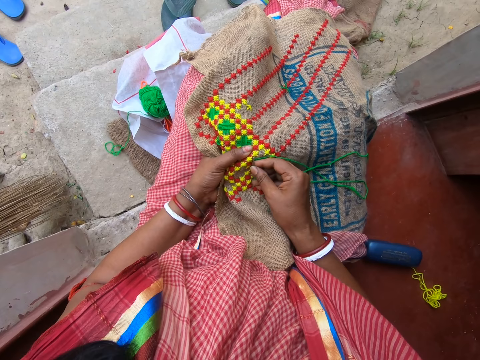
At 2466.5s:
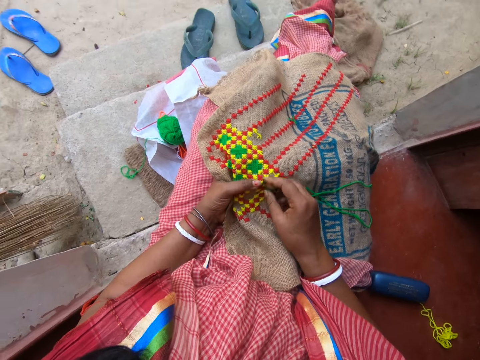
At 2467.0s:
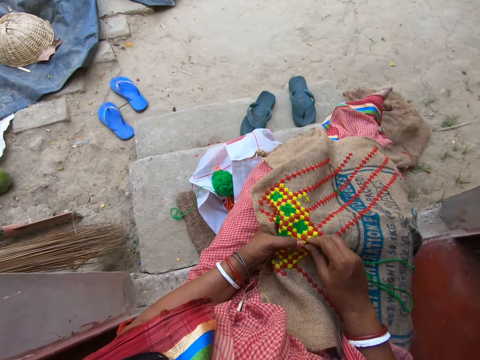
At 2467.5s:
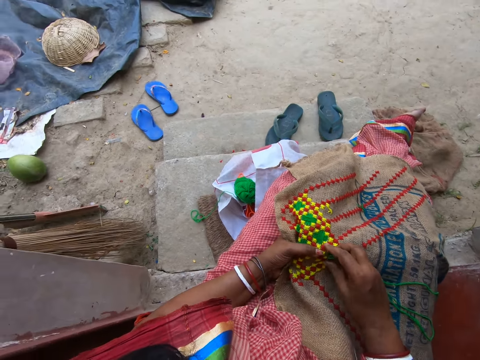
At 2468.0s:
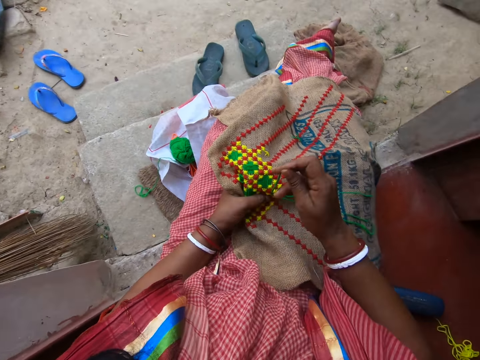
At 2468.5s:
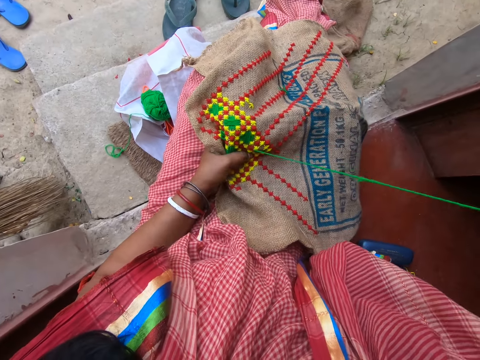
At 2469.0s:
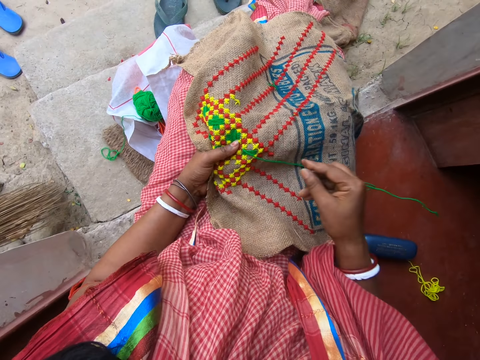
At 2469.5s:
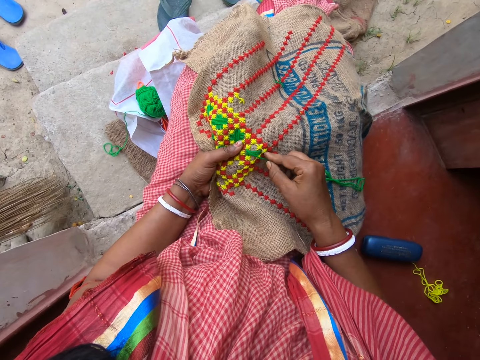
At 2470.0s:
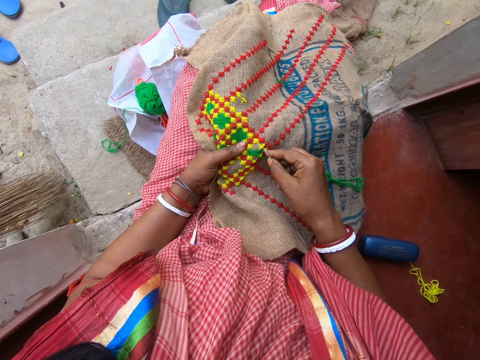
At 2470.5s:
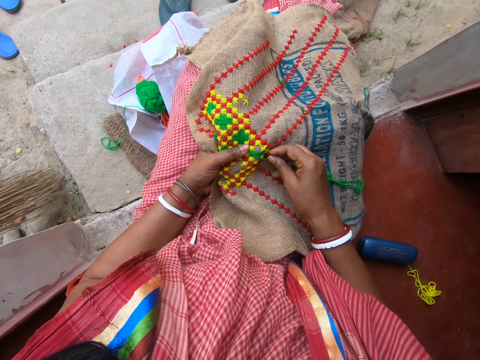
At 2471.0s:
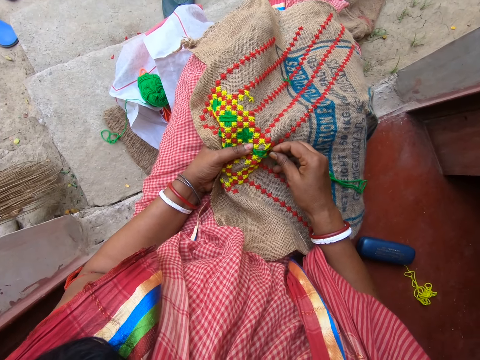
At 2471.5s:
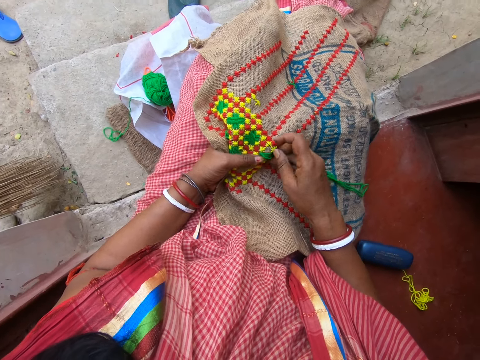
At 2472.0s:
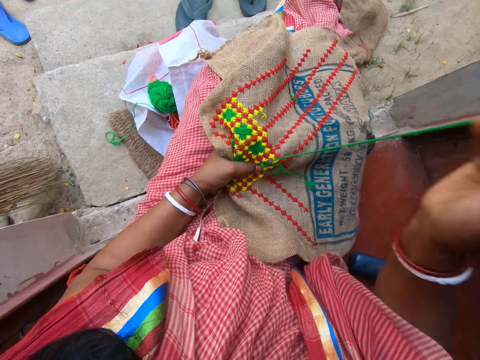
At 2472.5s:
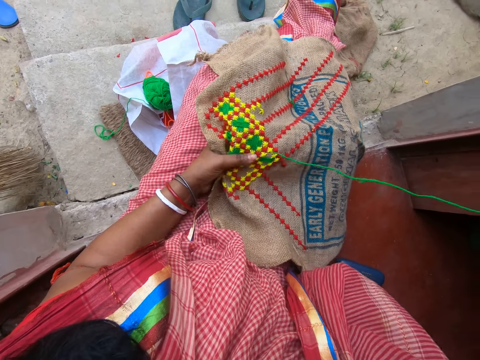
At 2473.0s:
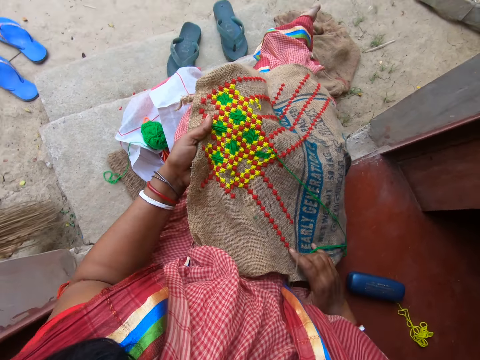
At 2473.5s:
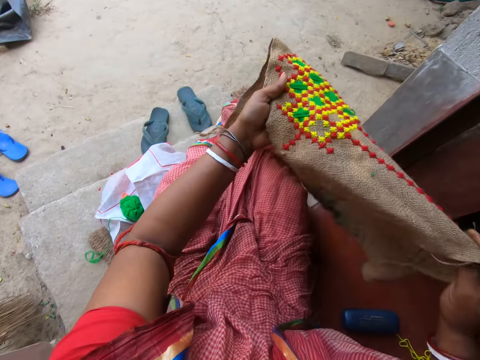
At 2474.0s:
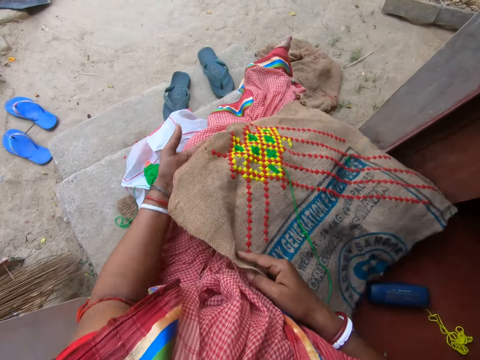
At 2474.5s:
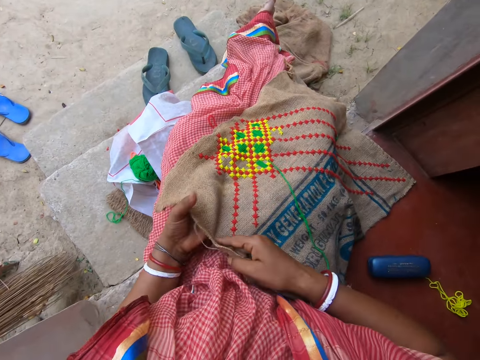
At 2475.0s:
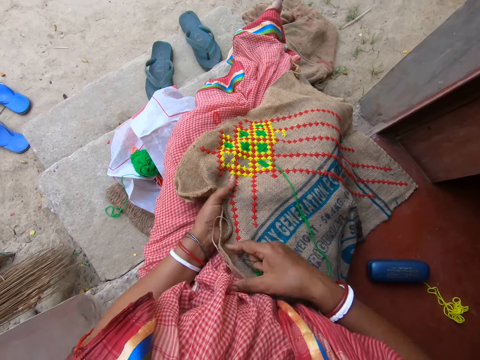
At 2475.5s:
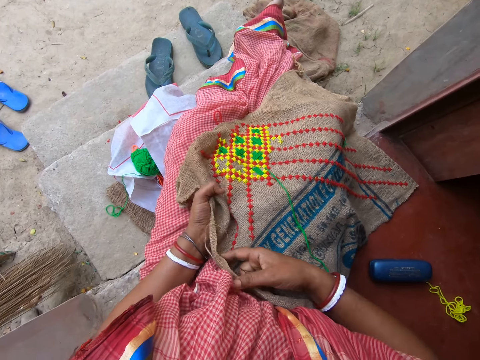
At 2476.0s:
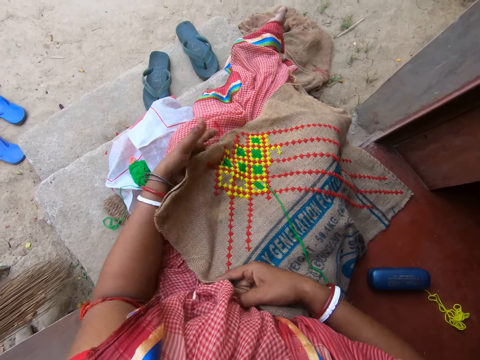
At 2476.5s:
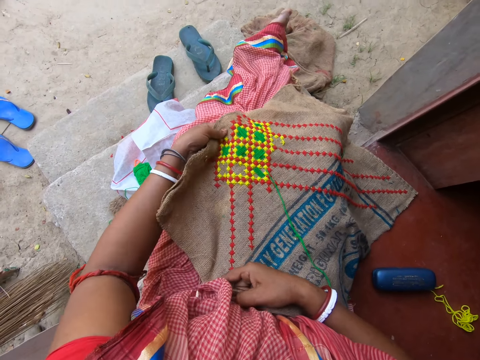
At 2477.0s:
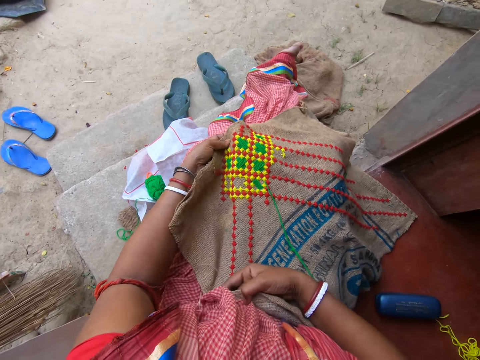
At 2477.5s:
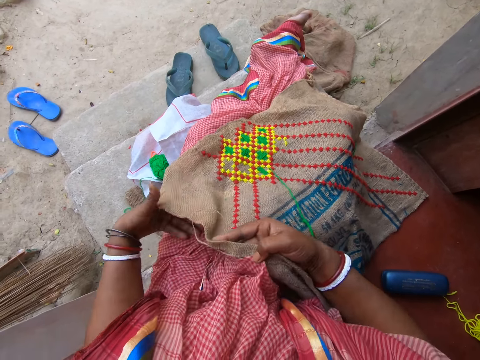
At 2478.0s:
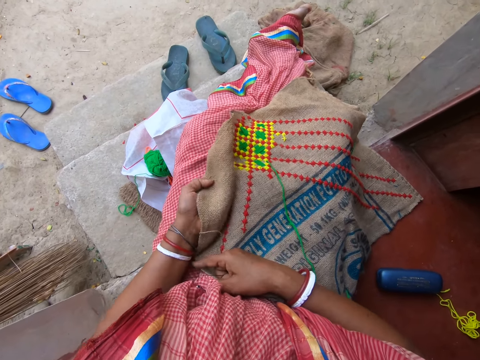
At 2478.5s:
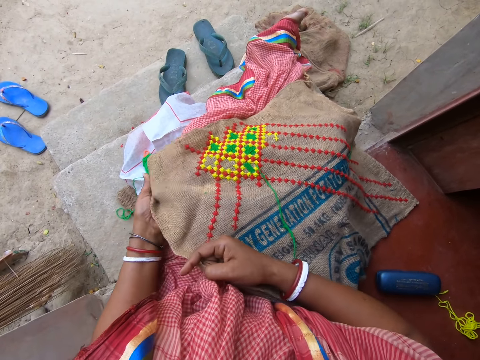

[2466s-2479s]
The camera wearer stitches and pulls the thread. She stitches and pulls the thread. She adjusts the fabric or cloth on her legs with her hands. She lifts the cloth and drops the cloth.

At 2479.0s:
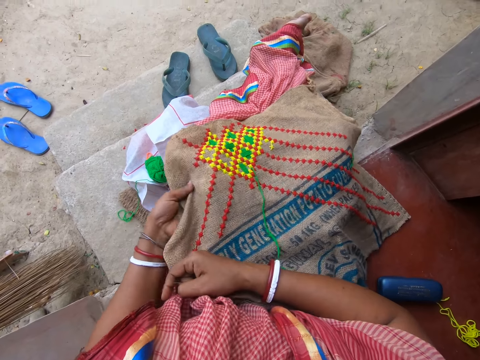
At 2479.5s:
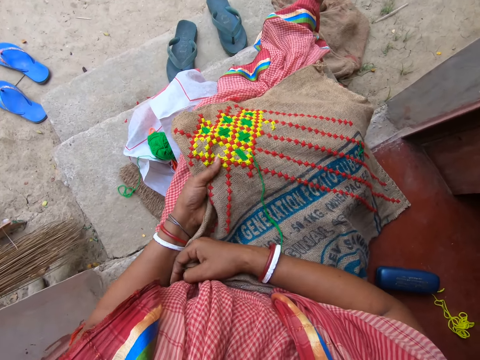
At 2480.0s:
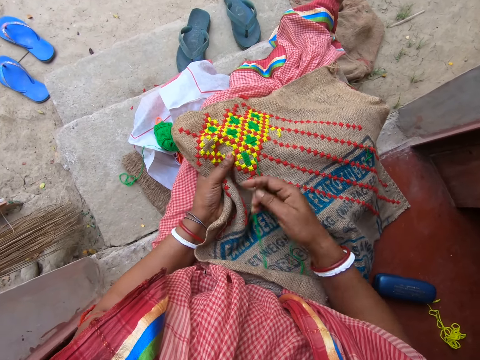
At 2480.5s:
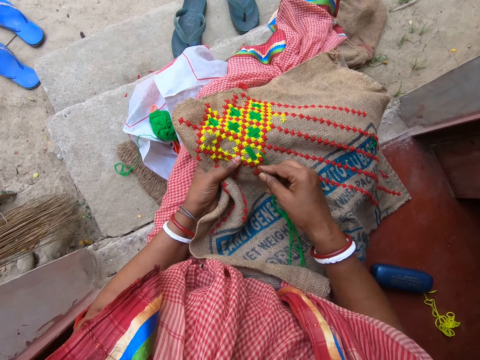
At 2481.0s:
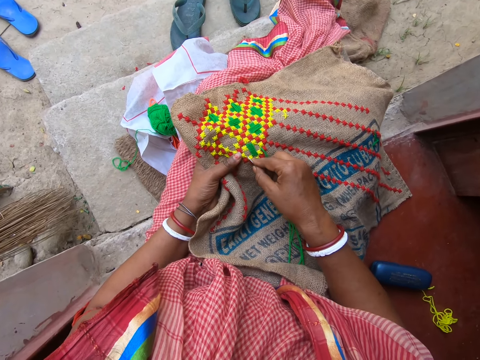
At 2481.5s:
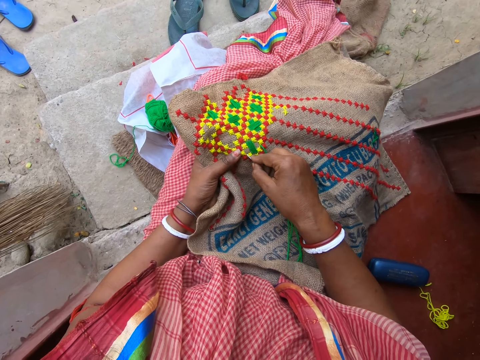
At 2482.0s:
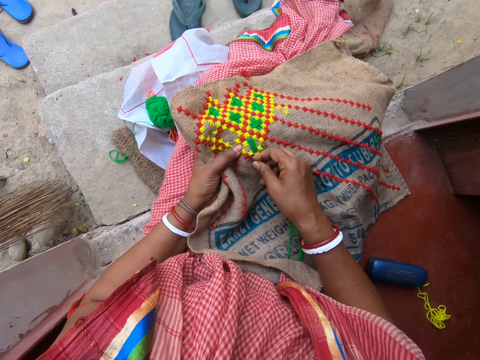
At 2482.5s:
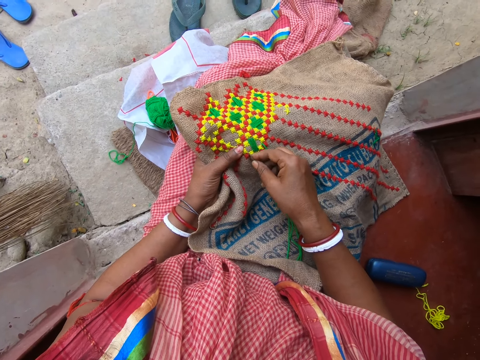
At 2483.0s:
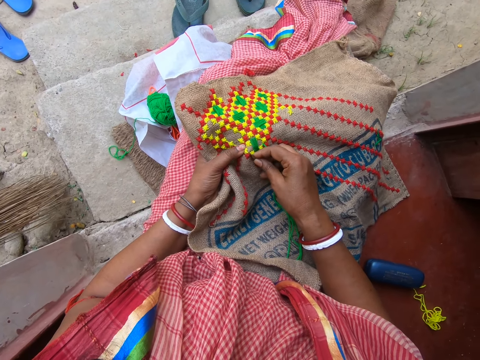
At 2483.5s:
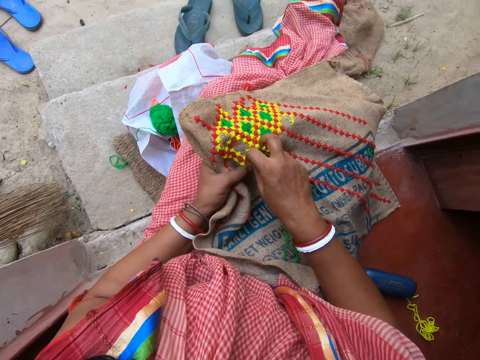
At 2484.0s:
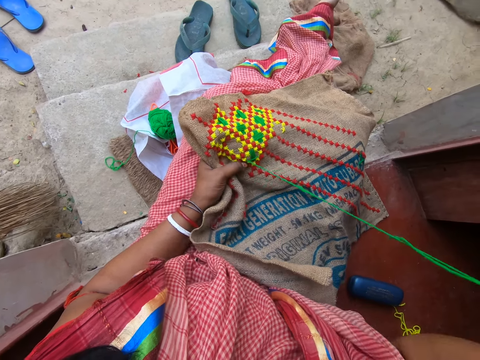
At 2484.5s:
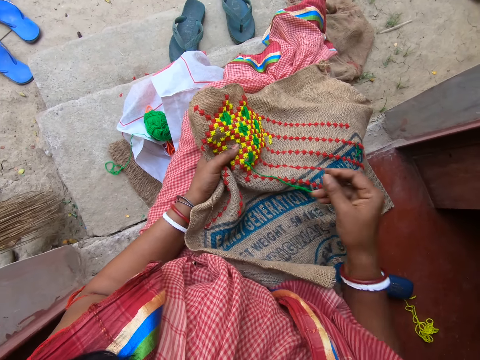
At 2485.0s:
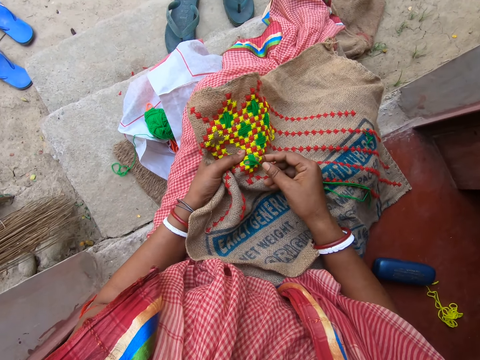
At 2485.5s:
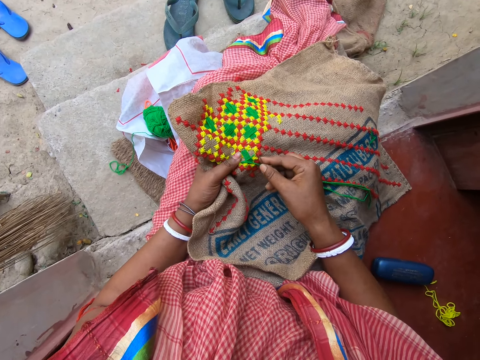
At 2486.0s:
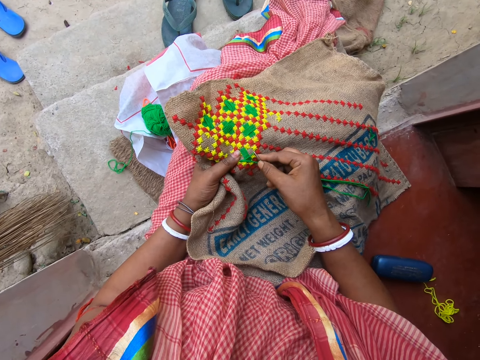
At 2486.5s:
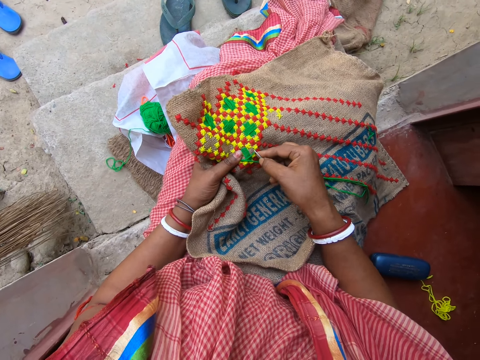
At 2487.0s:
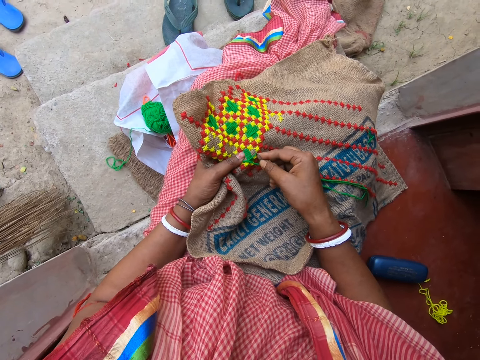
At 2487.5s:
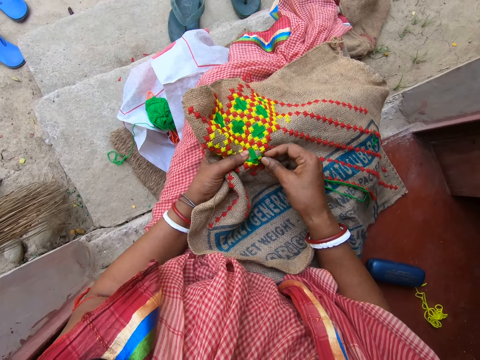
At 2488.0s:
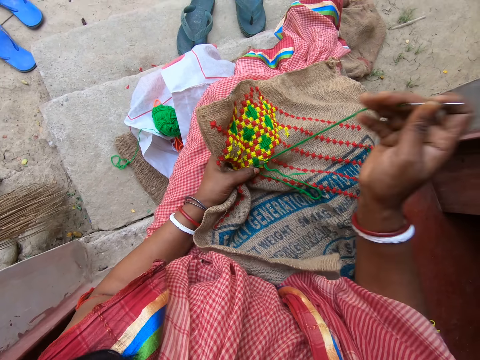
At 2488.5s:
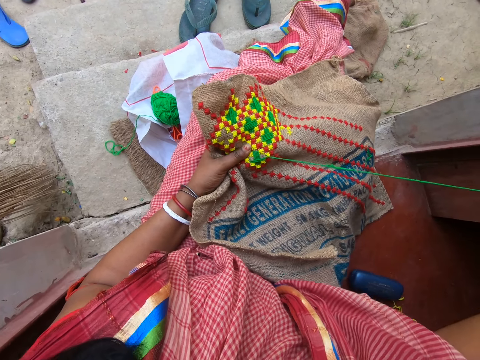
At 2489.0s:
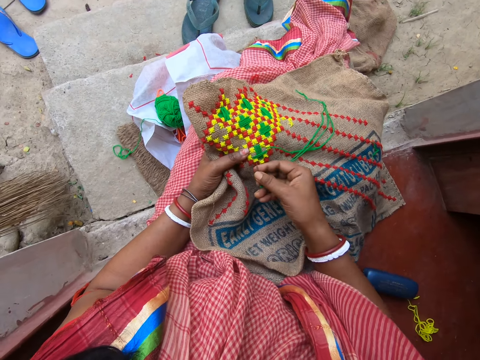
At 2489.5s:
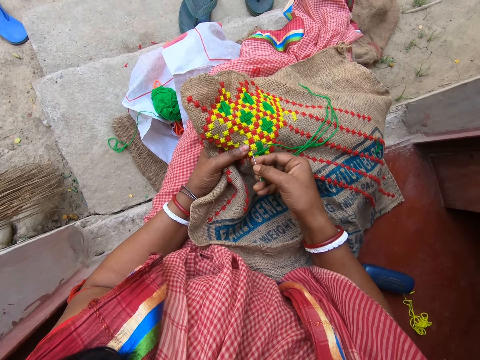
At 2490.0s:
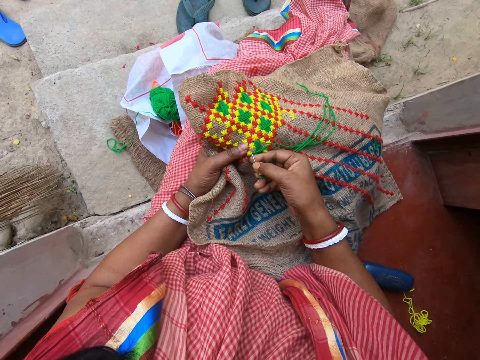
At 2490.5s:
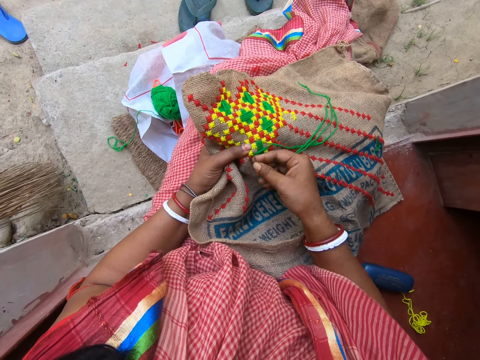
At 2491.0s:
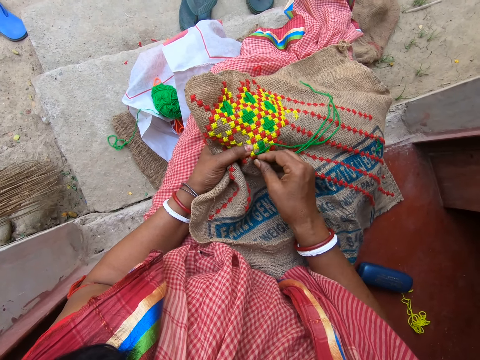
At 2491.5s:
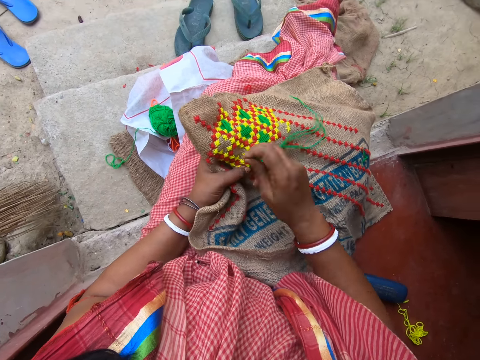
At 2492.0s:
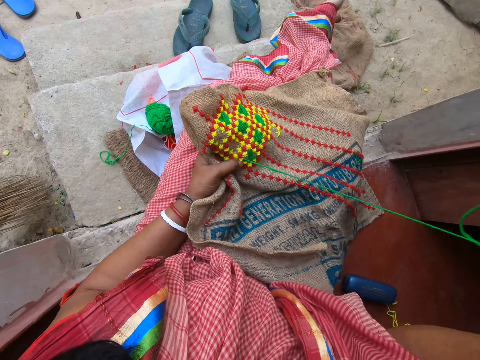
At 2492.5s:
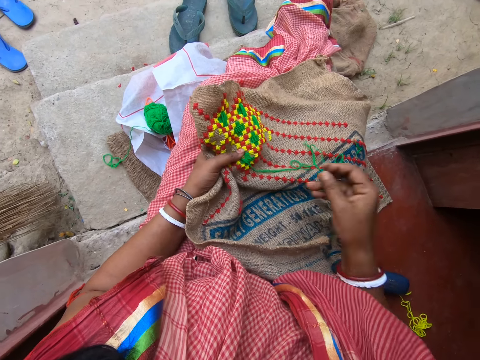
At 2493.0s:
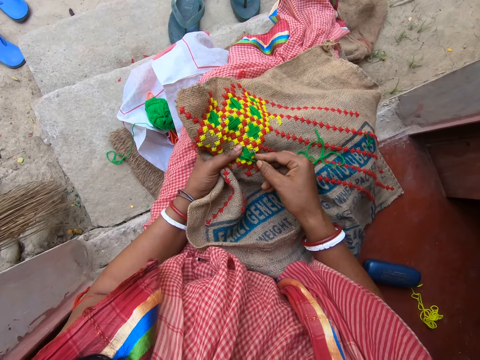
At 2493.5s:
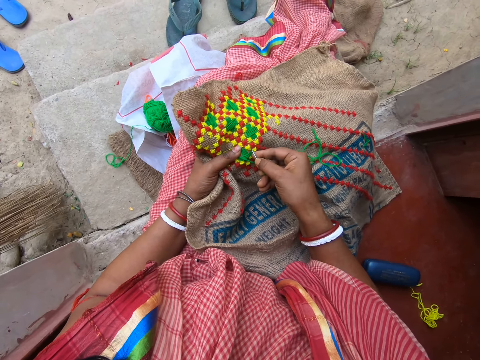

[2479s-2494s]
The camera wearer embroiders the fabric in her left hand with the needle and thread in her right hand. She pulls the thread. She stitches and pulls the thread. She stitches and pulls the thread.
